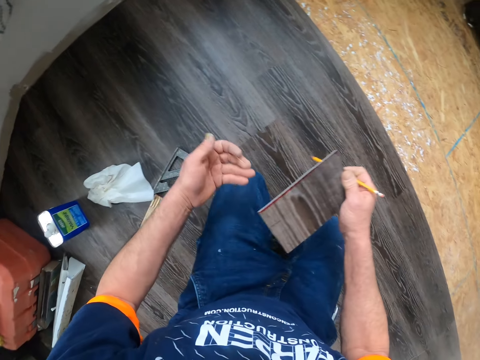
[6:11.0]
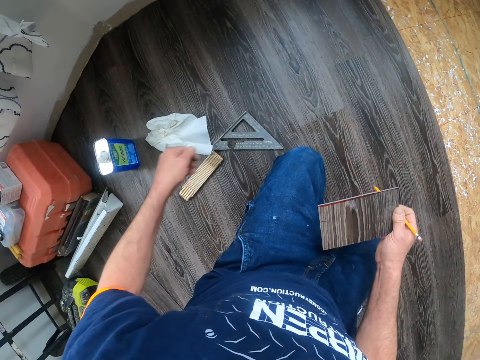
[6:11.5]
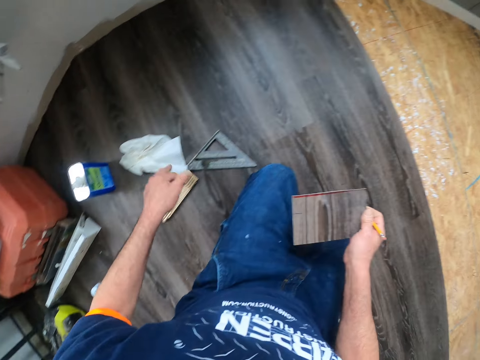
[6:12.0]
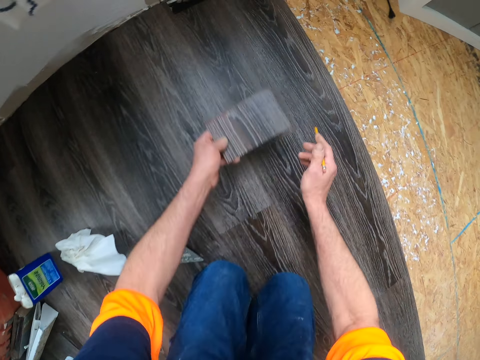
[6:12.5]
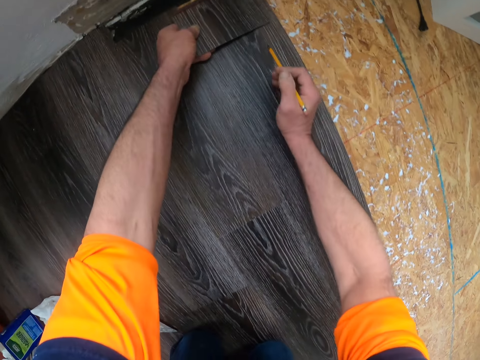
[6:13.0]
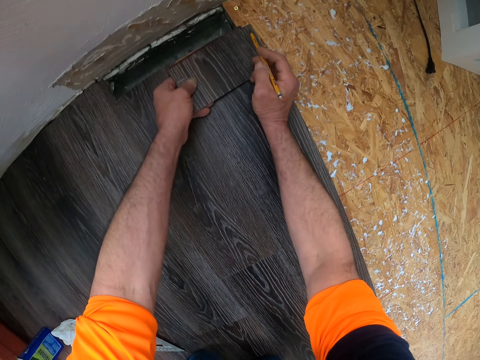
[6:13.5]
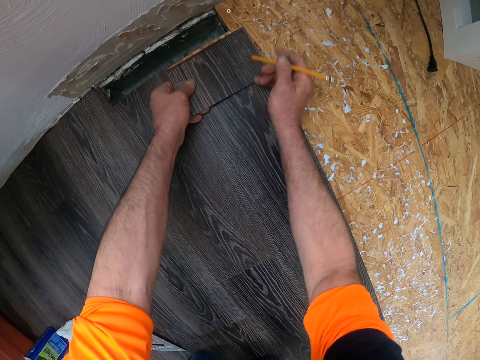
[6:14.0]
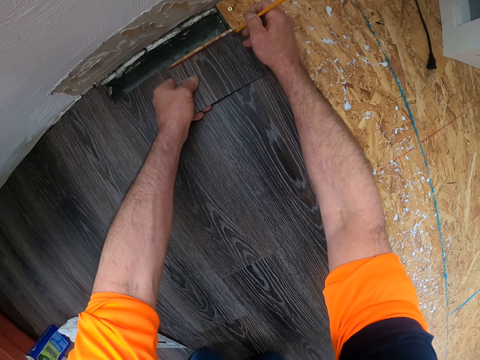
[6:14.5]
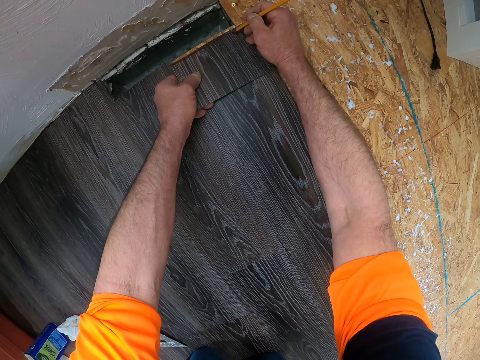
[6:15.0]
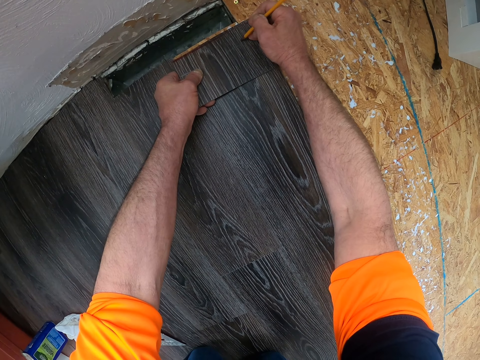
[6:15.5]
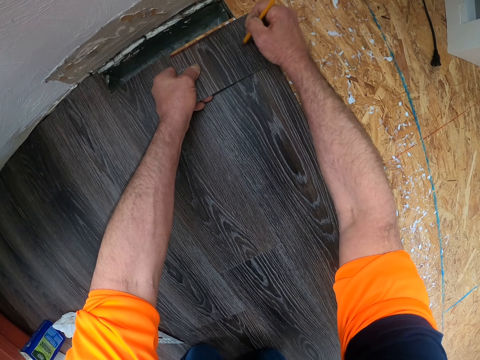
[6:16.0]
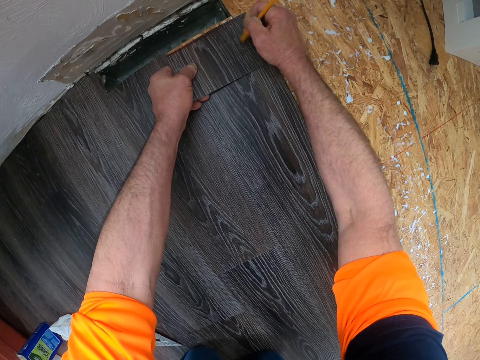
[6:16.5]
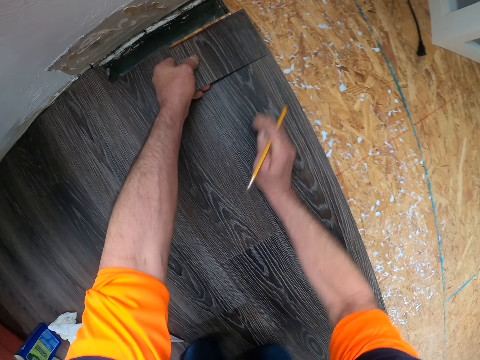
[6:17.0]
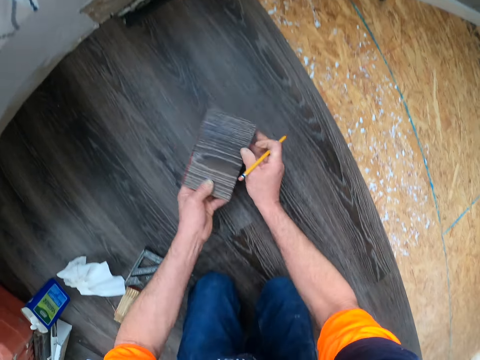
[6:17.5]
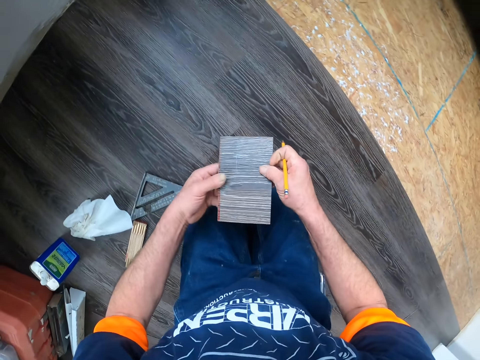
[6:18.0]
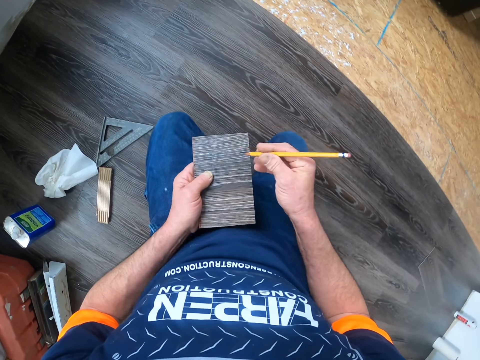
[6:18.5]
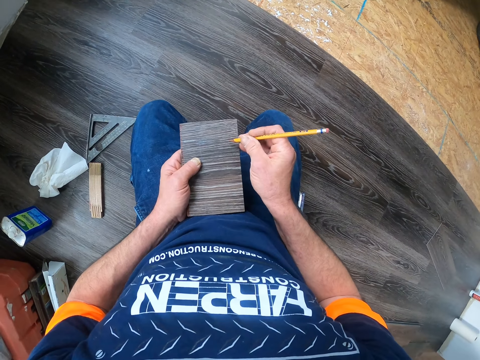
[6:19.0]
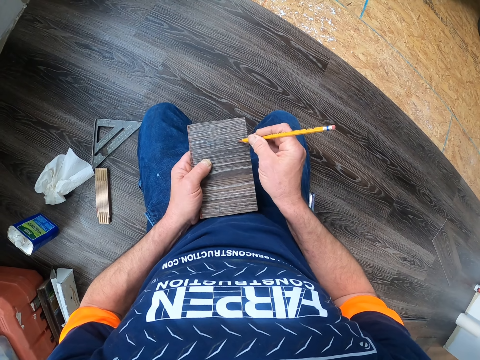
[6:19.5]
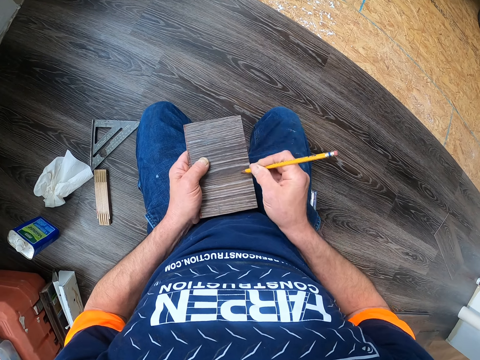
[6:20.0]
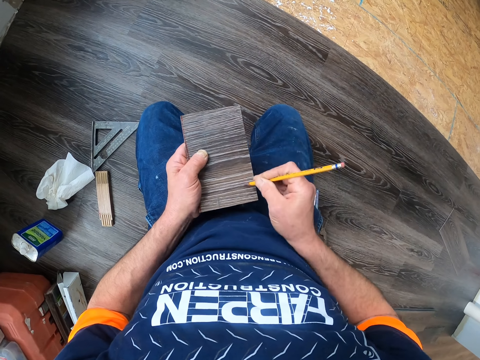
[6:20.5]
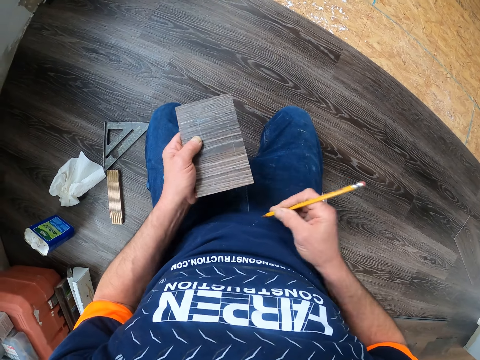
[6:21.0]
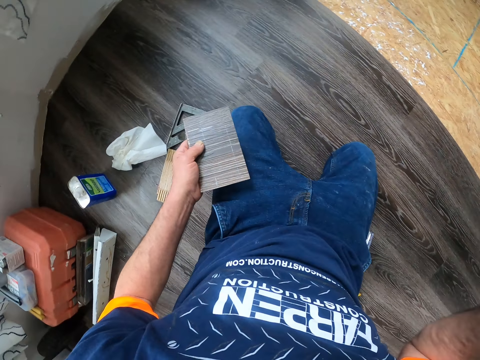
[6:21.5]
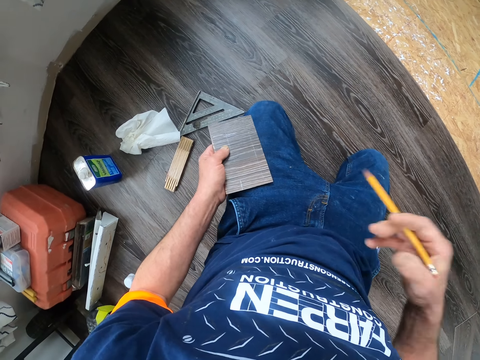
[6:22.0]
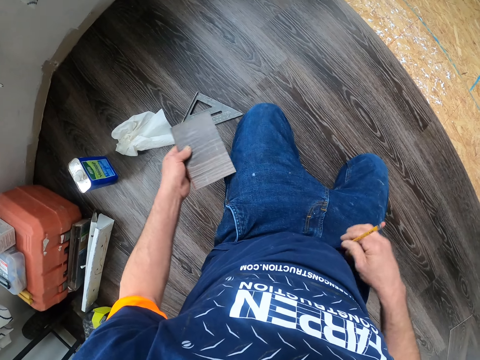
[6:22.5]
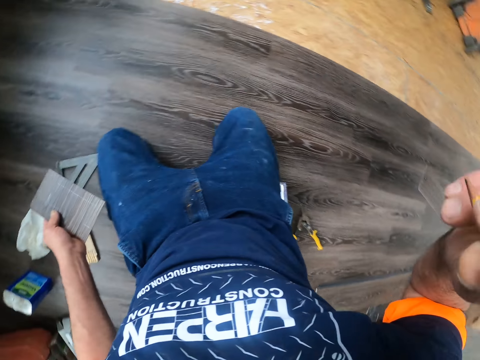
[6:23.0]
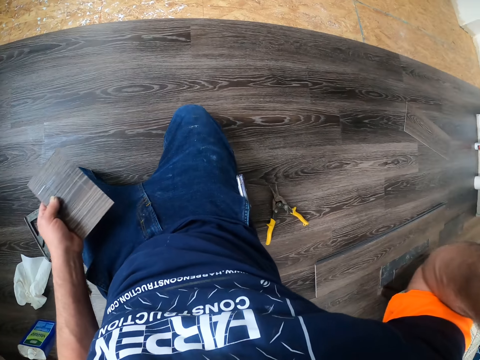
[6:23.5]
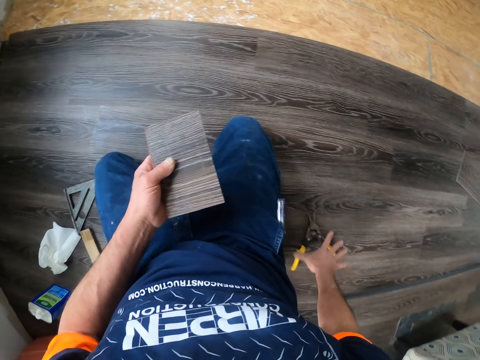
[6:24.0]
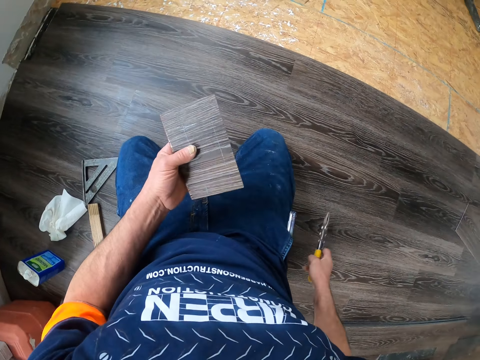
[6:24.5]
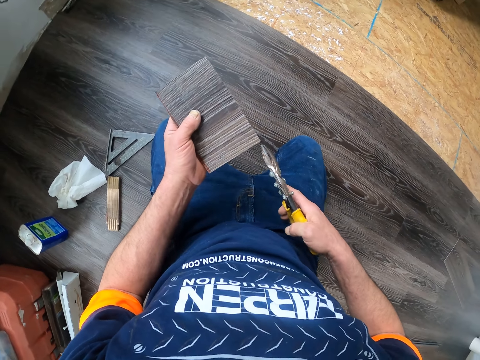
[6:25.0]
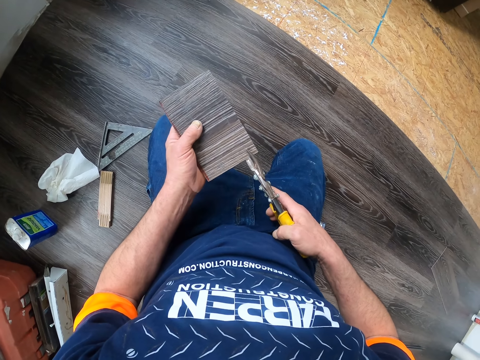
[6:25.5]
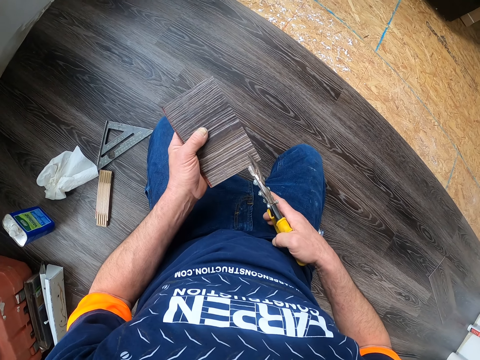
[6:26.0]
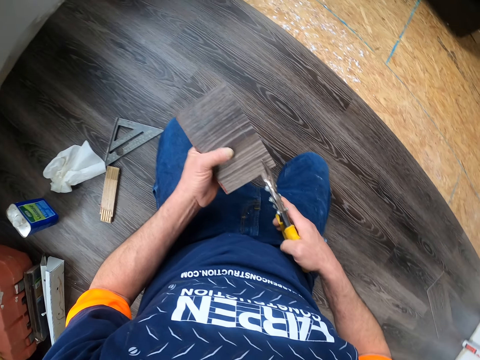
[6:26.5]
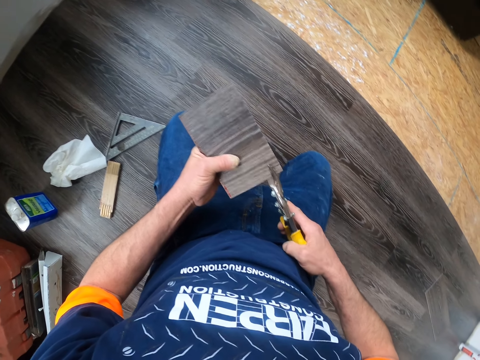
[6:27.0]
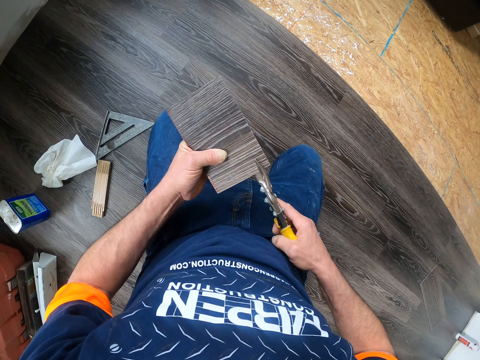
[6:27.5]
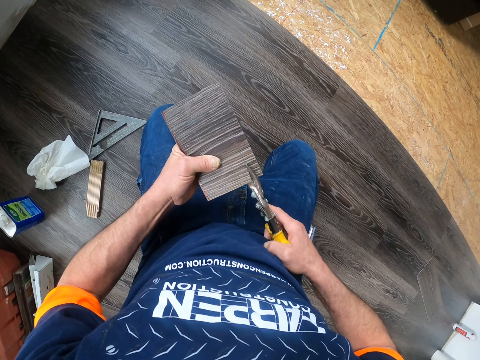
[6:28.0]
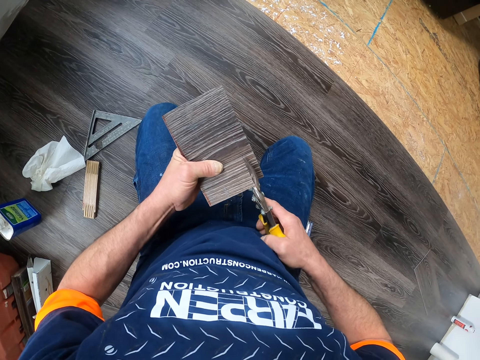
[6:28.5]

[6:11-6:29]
The camera wearer turns the vinyl tile. They hold a pencil and the vinyl tile in the right hand. They hold the vinyl tile in the left hand. They place the vinyl tile on the floor and mark the vinyl tile. They hold the vinyl tile. They hold the vinyl tile and the pencil in both hands. They mark the vinyl tile and hold the vinyl tile. They raise the right hand, lower the right hand, and raise the right hand. They take cutter scissors. They cut the plywood with the pliers.

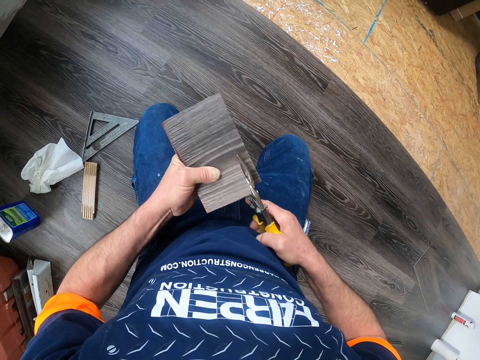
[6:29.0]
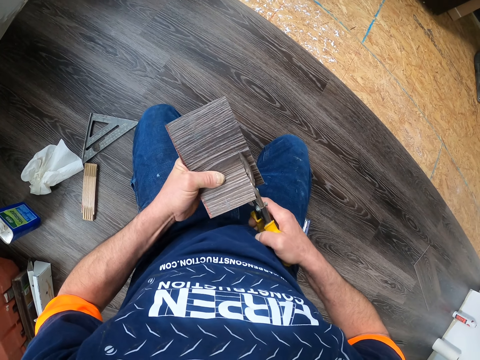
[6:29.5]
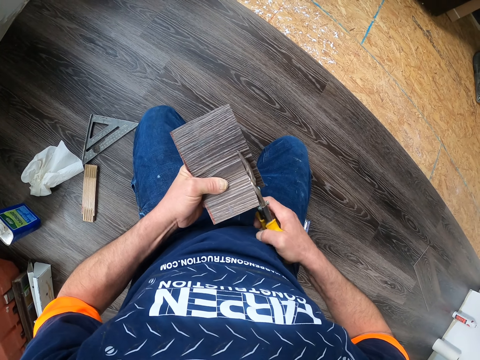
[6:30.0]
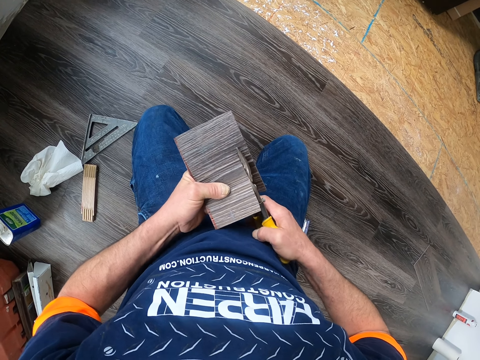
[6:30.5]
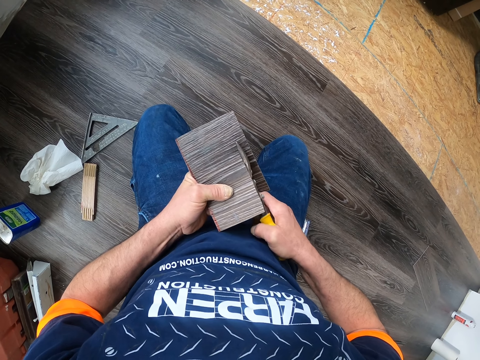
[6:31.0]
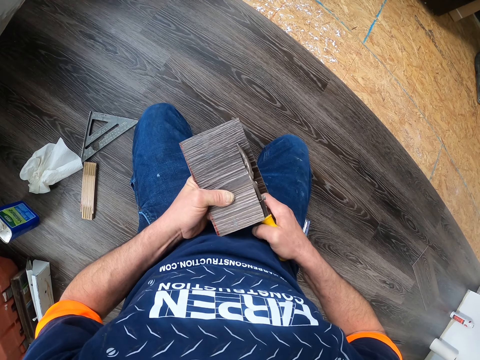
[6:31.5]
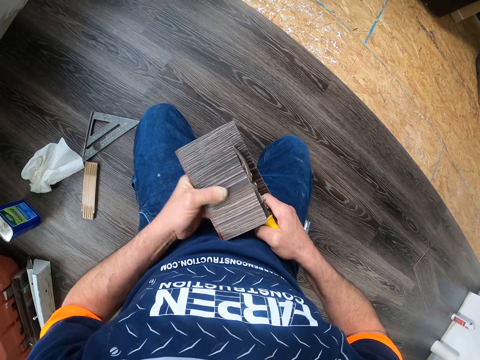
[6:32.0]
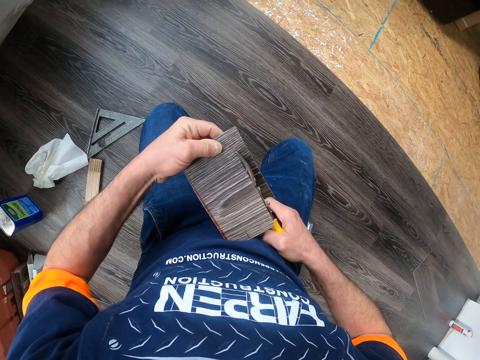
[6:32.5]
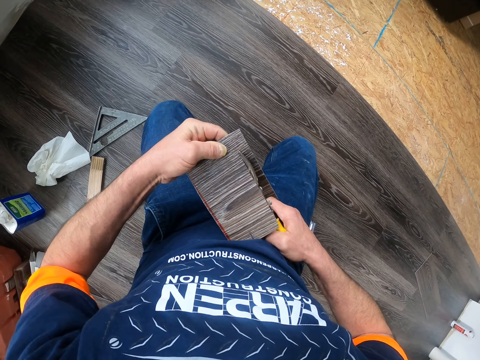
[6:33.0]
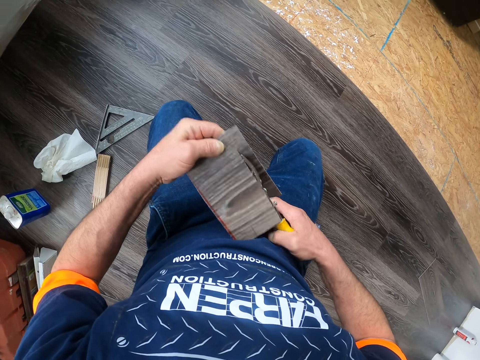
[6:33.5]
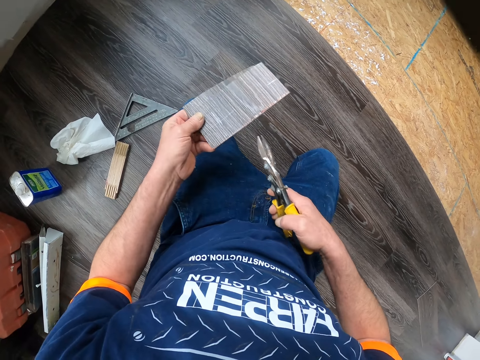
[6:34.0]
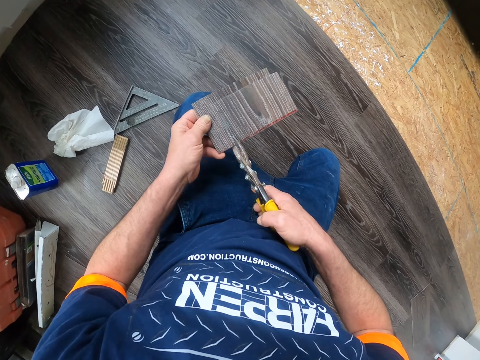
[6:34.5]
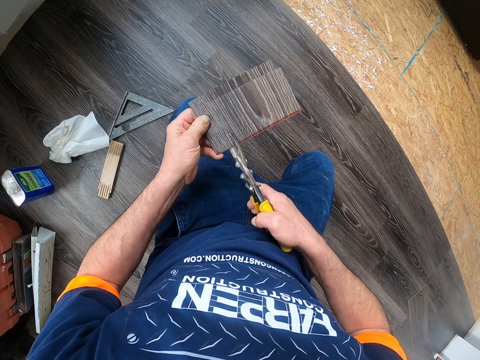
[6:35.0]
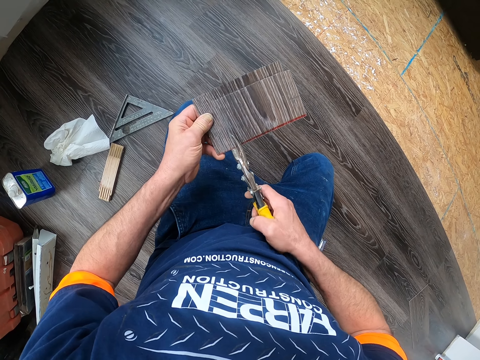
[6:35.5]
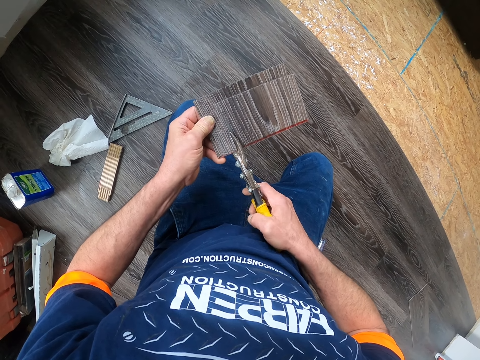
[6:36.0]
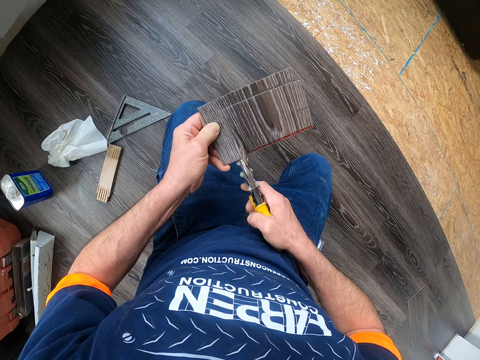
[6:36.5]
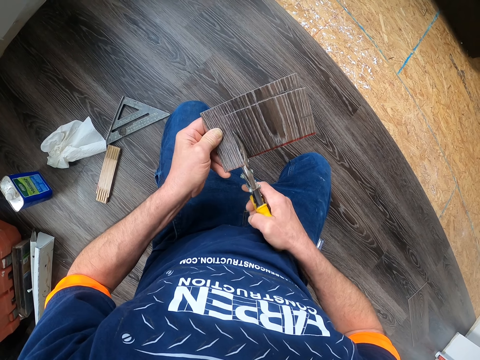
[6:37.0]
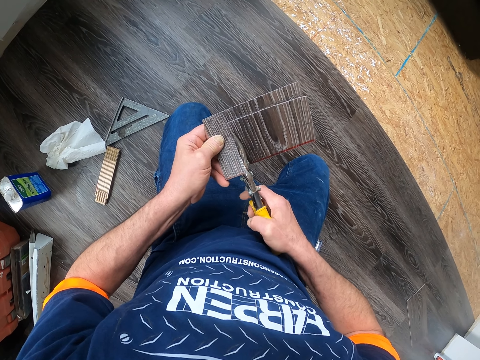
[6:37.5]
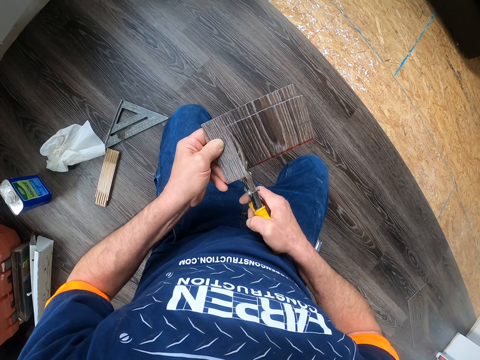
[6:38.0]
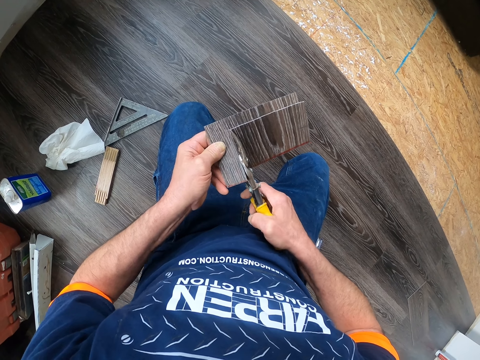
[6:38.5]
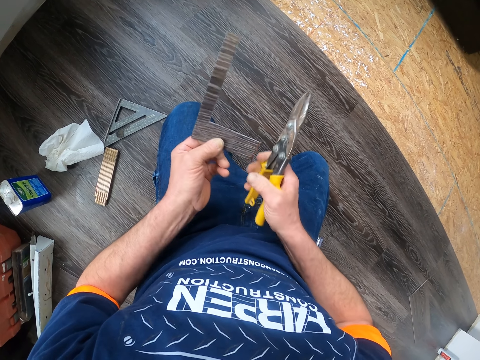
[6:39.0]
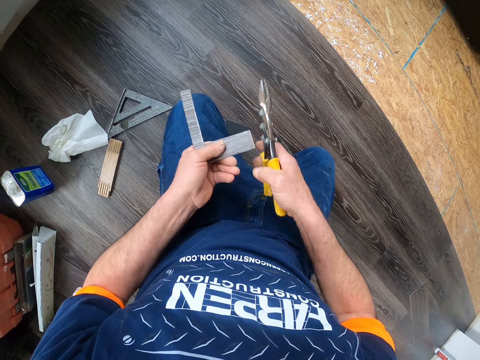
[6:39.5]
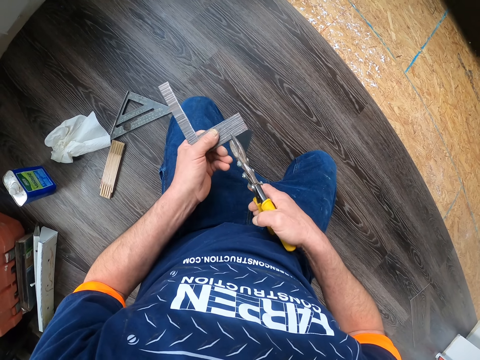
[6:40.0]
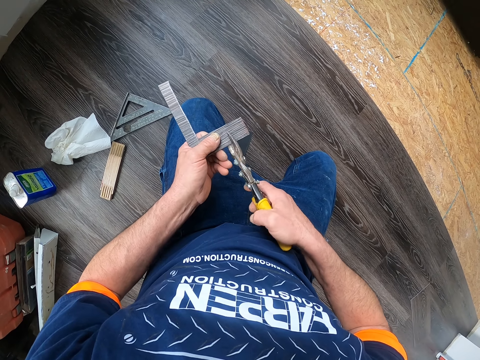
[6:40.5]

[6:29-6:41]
The camera wearer turns the vinyl tile. They cut the vinyl tile. They turn the vinyl tile. They turn the vinyl tile again.
